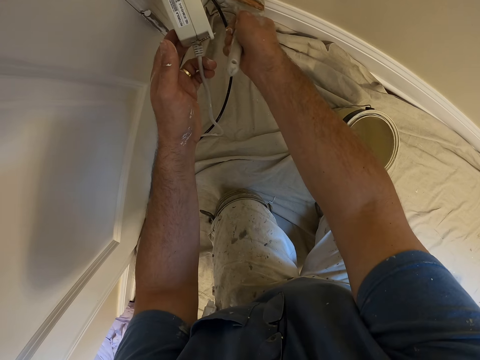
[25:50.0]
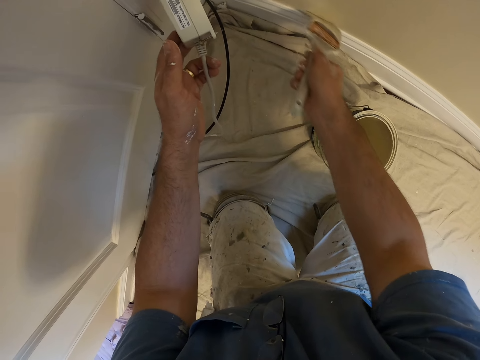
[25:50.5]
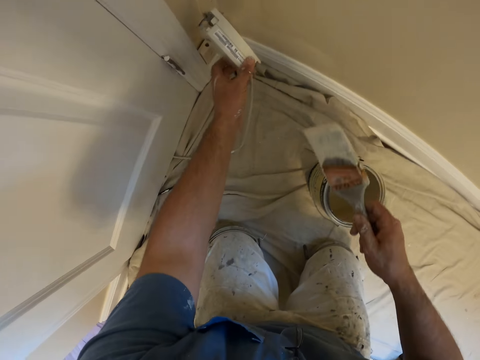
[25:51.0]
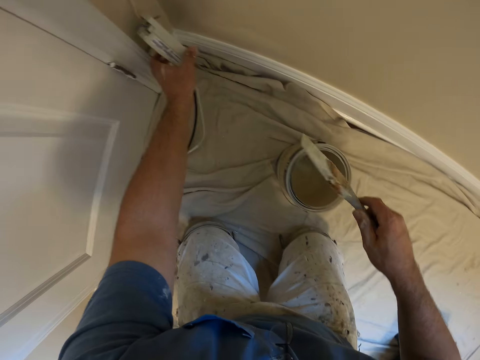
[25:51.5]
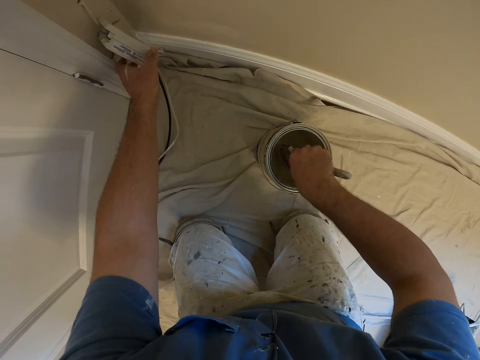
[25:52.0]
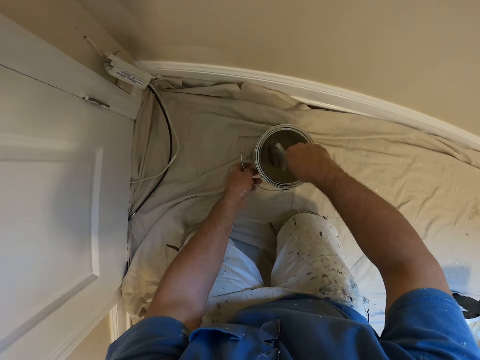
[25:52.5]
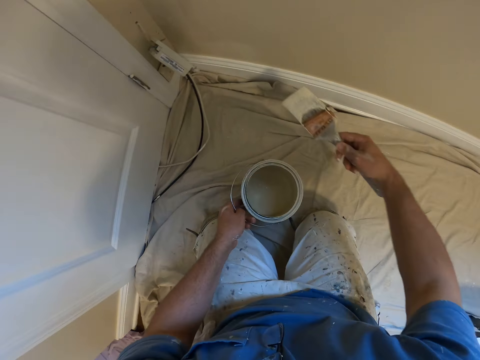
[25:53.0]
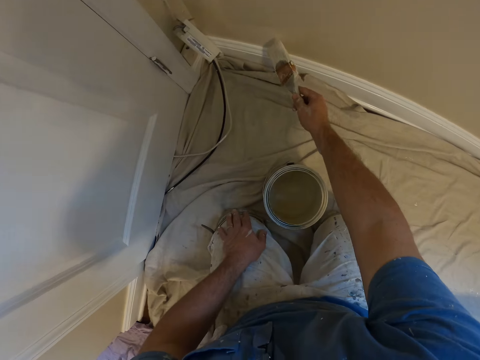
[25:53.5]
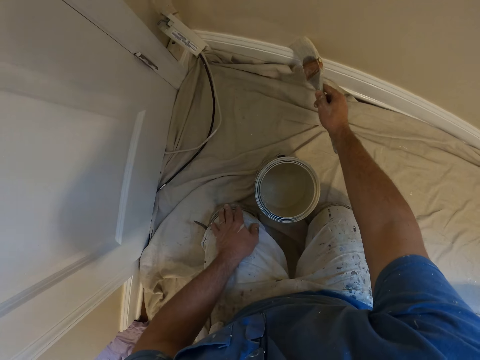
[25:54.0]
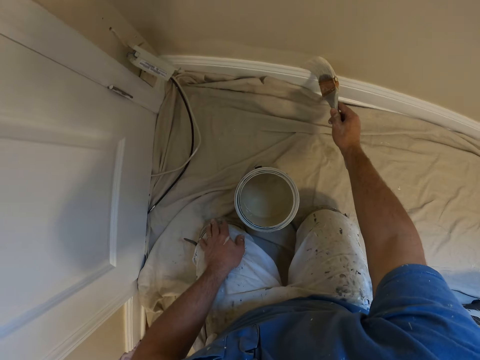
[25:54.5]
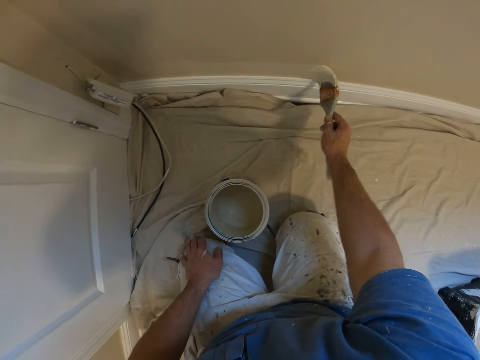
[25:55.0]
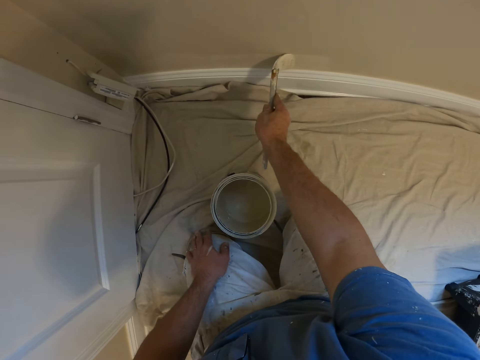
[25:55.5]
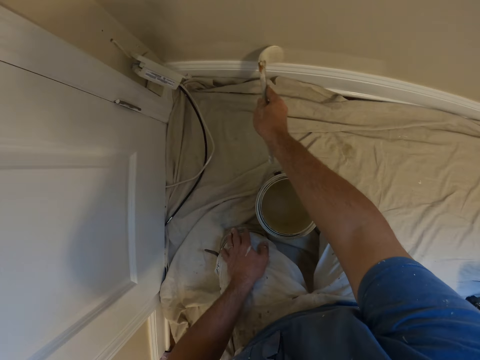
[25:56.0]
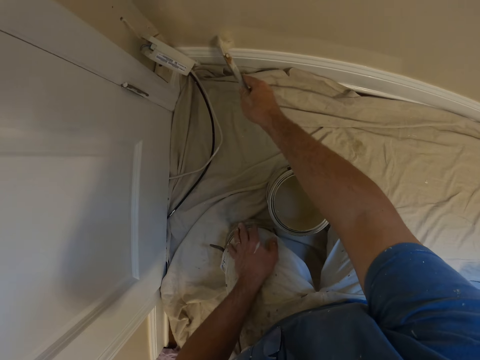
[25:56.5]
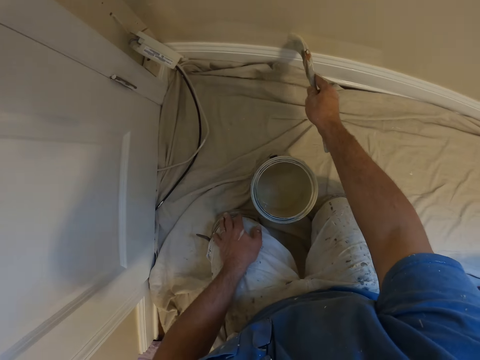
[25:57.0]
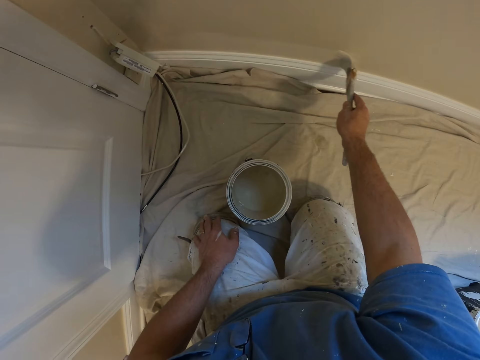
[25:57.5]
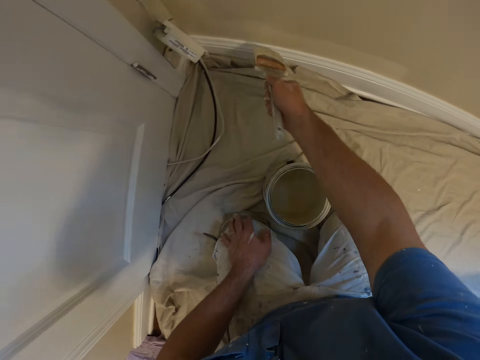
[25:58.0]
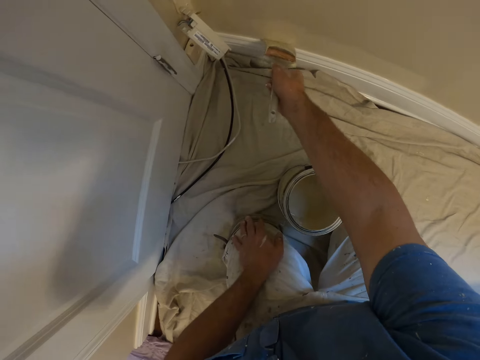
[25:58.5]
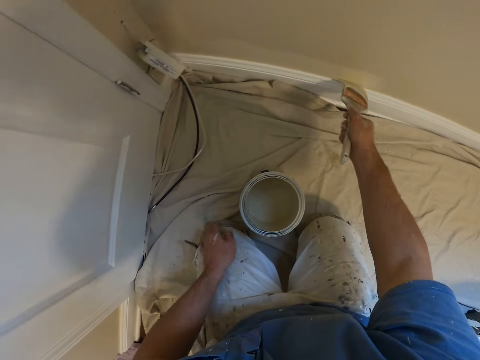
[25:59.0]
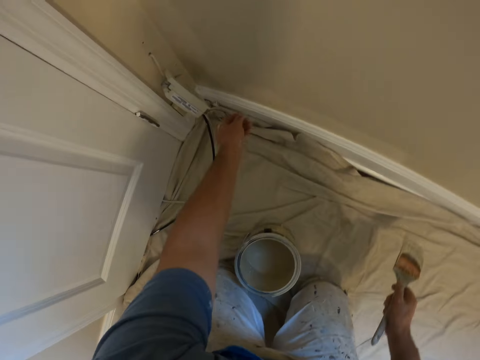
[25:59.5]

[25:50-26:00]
The camera wearer returns the circuit to its position. He dips the paint brush into the paint bucket. He holds the paint tin. He moves the paint bucket closer to him with his left hand. He paints the wall with the paint brush.

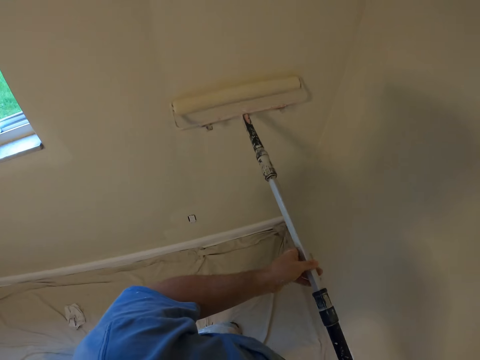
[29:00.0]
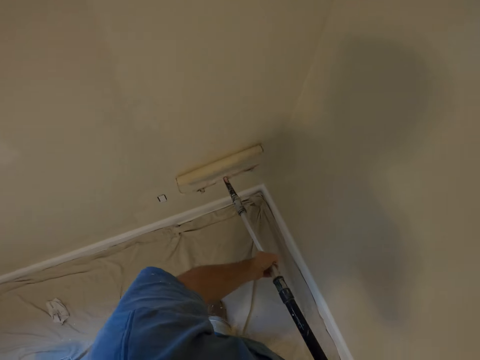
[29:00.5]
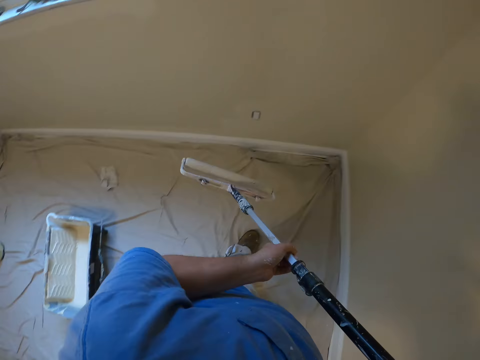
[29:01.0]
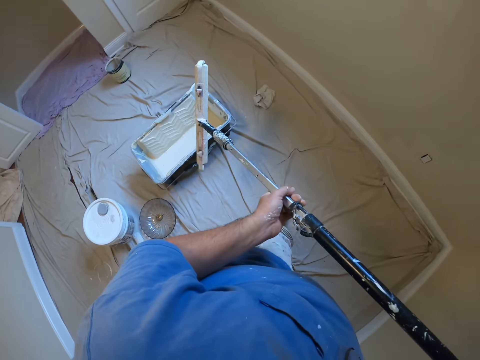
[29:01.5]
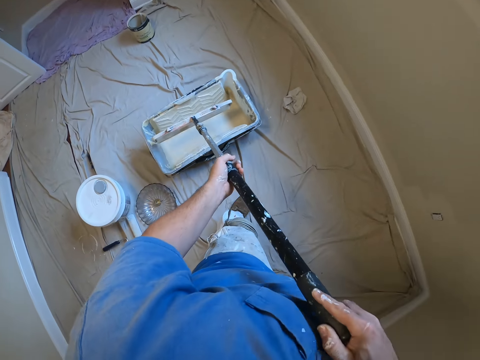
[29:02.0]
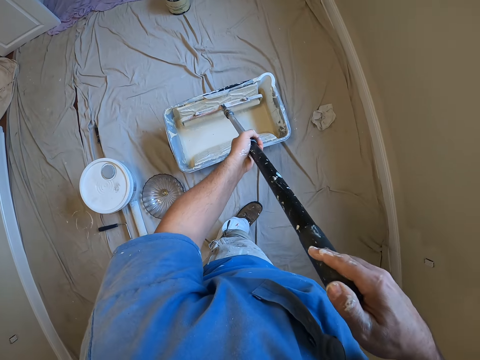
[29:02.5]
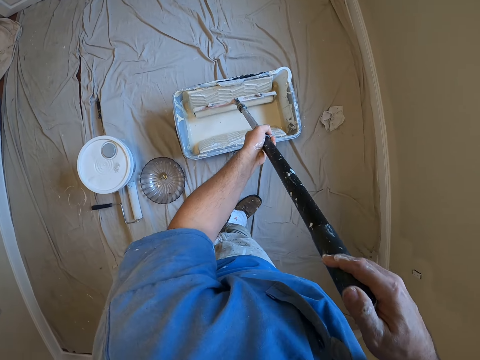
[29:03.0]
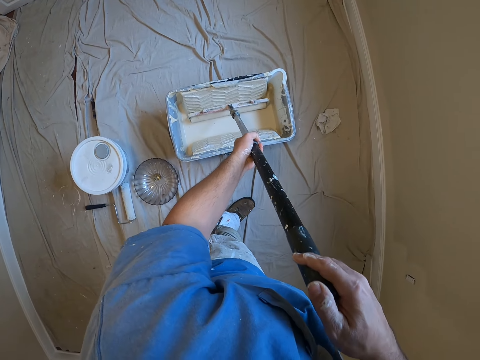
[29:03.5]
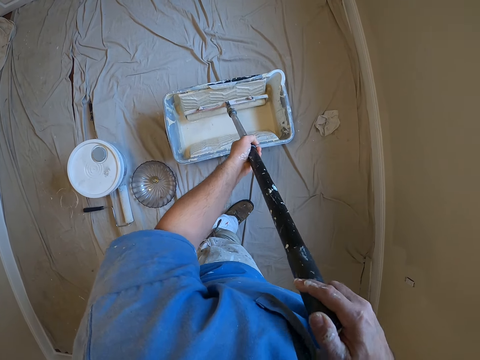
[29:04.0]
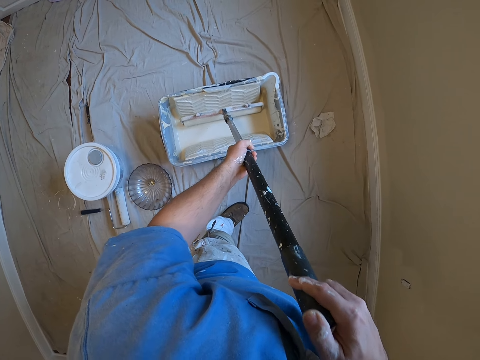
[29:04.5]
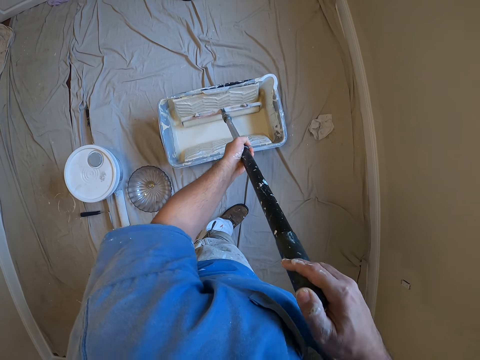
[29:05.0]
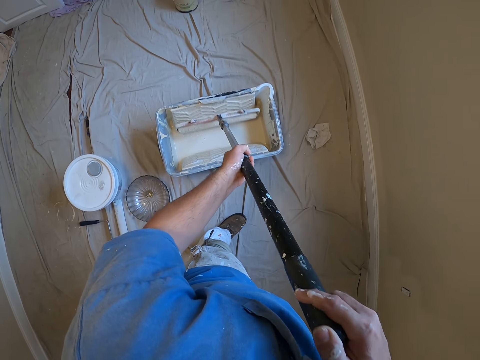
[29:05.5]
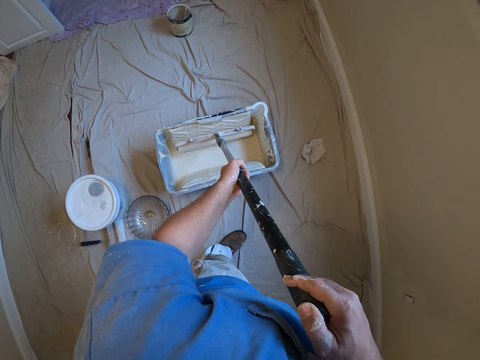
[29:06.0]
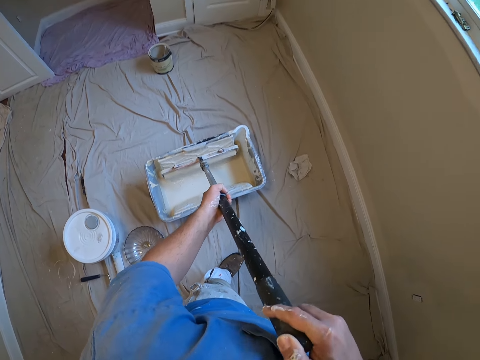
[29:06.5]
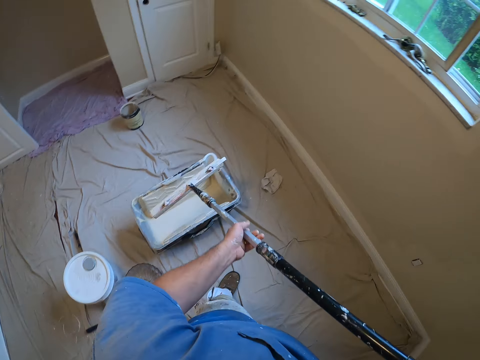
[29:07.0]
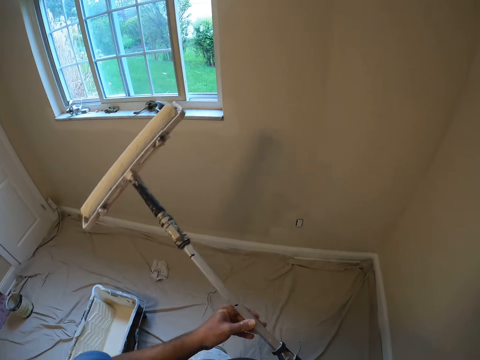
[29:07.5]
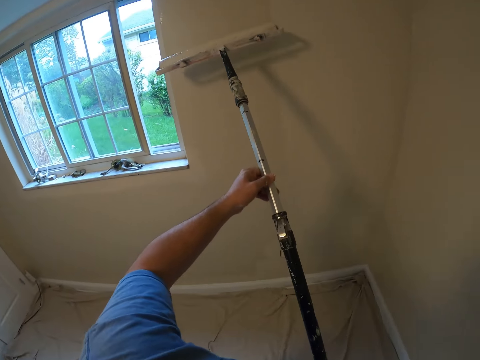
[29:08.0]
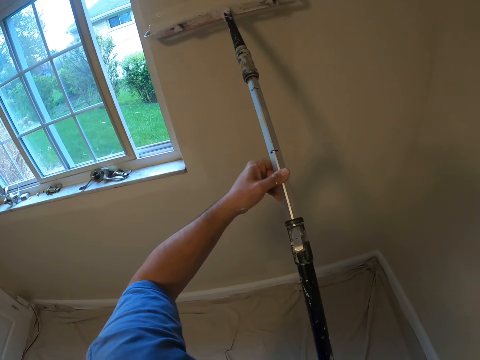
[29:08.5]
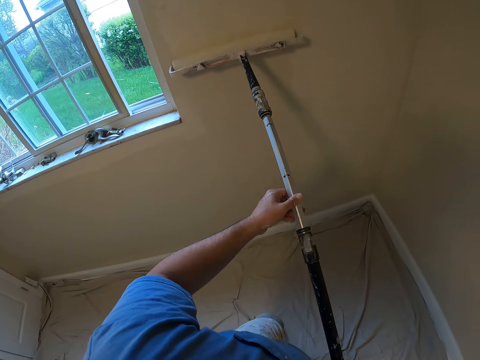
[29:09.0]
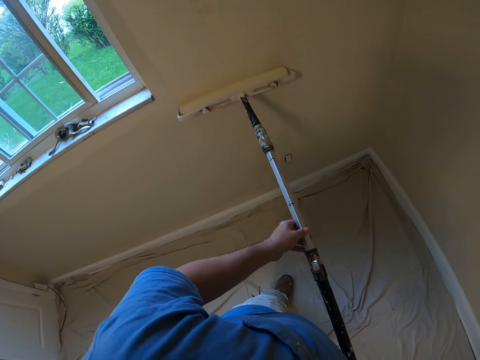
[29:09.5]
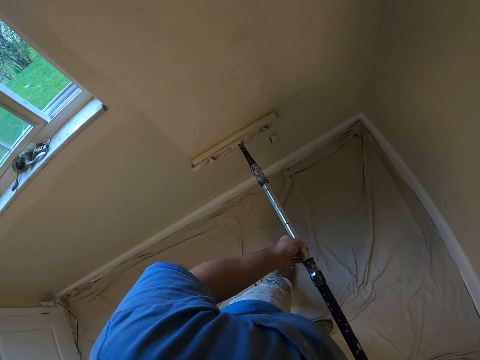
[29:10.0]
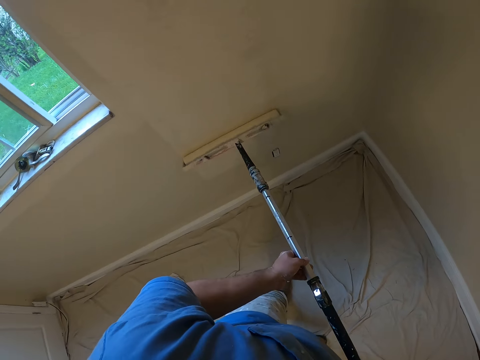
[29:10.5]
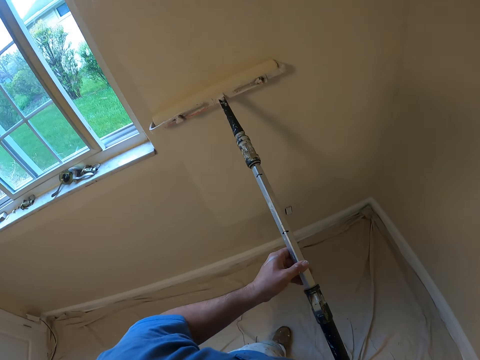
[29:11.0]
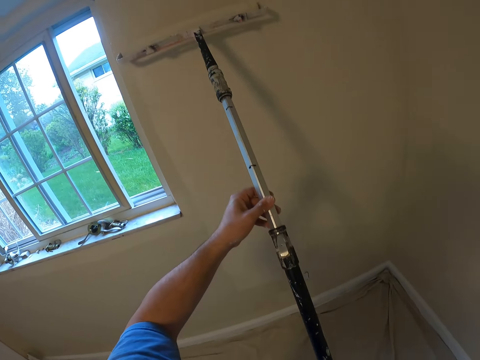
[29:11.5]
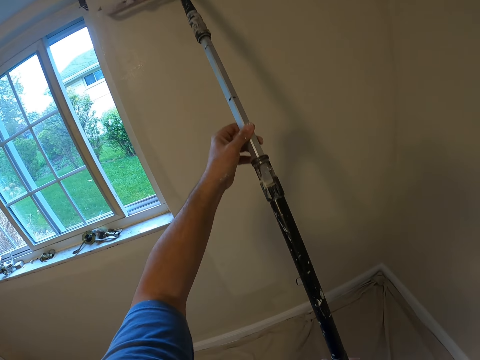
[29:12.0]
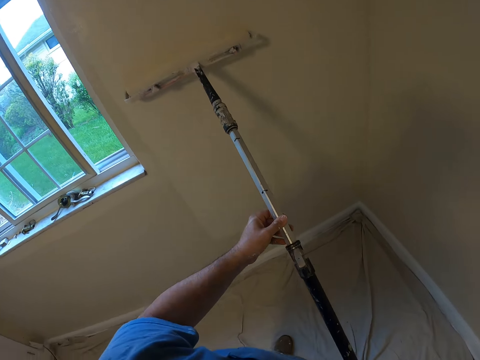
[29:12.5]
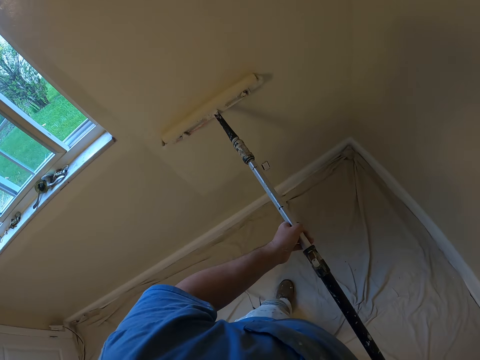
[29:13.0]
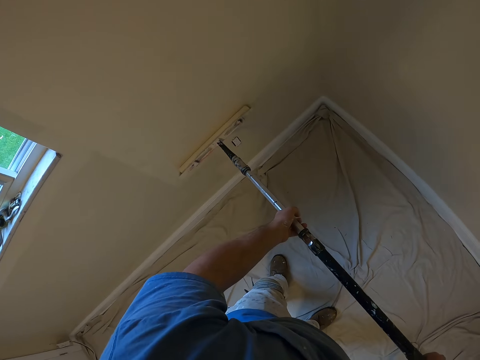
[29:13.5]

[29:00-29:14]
The camera wearer dips the brush or paint roller into the paint container on the floor with both hands. They paint the wall with the paint roller.

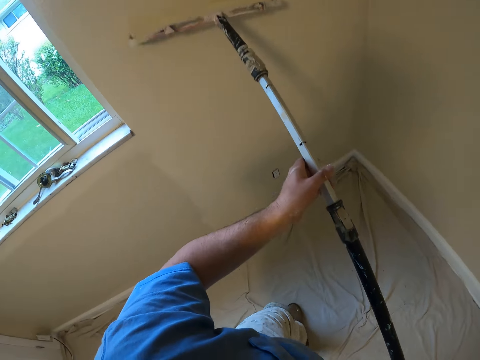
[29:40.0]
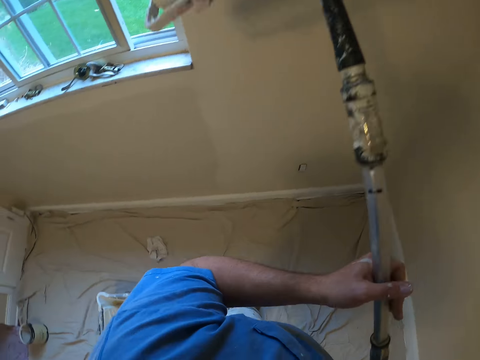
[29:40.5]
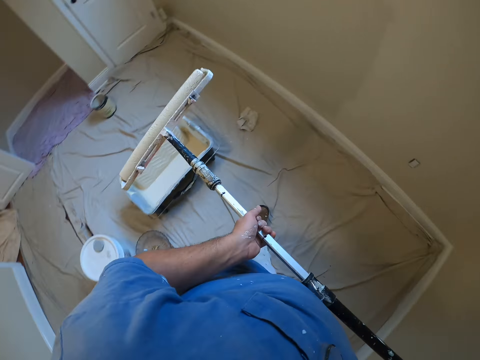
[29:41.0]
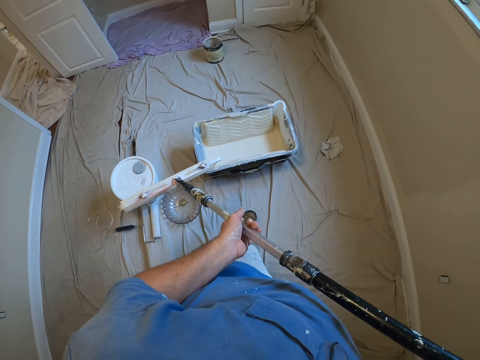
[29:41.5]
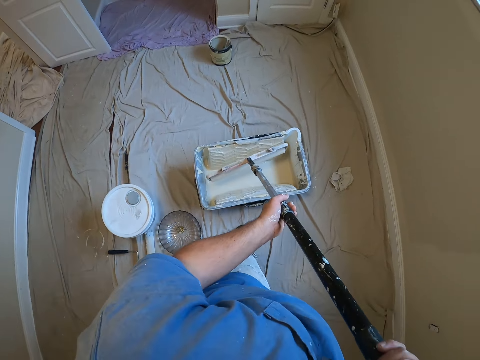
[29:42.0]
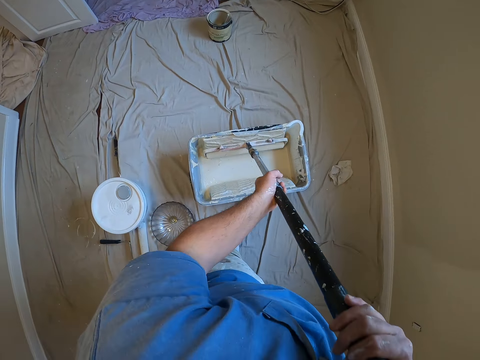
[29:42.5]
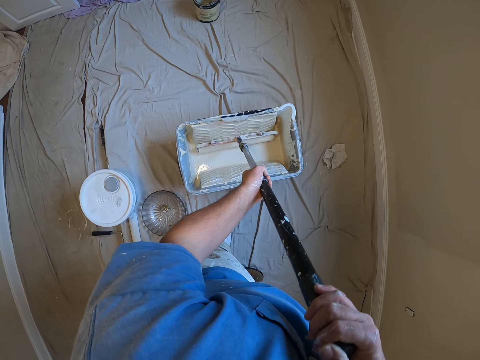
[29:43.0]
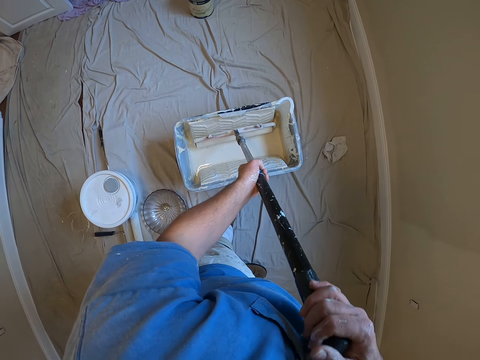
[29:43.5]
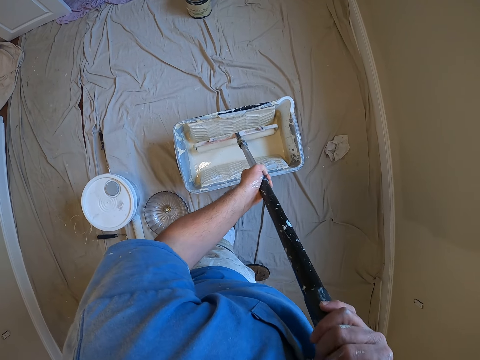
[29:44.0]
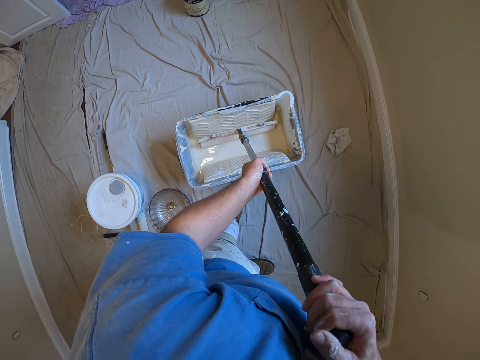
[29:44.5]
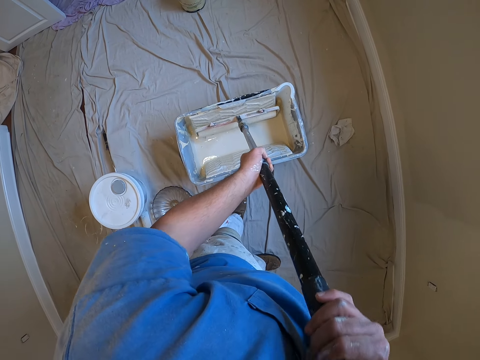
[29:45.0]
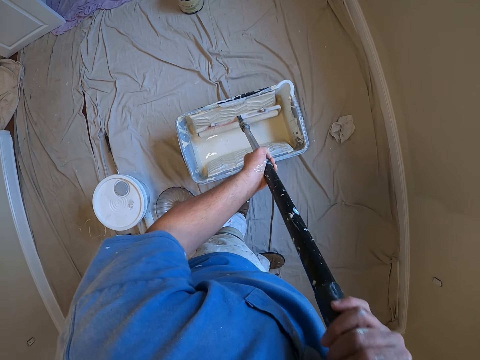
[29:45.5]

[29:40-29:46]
The camera wearer dips the brush into the paint container on the floor with both hands.
